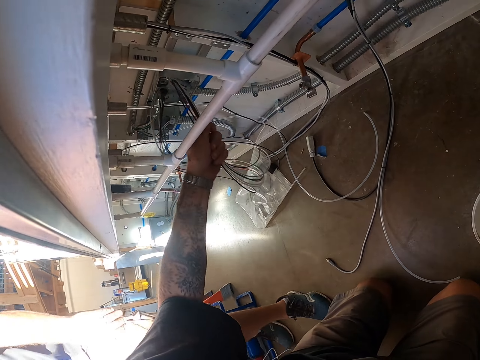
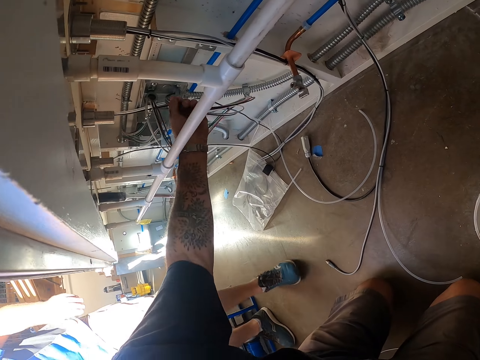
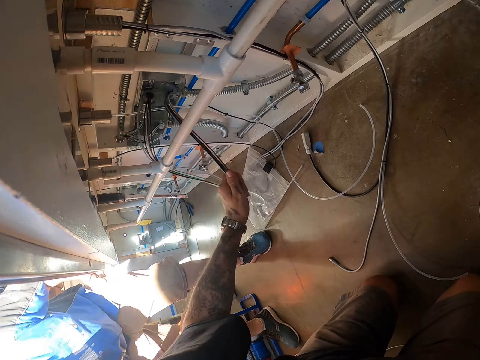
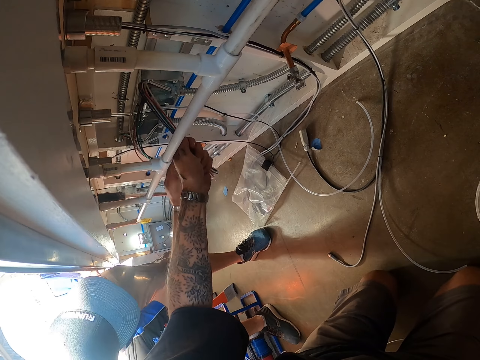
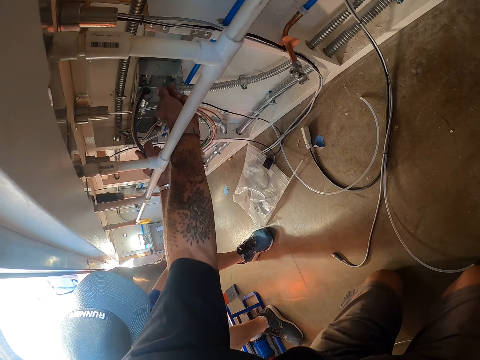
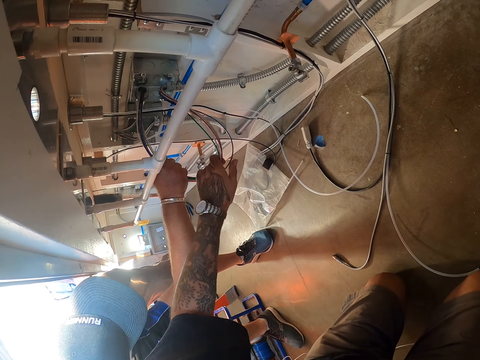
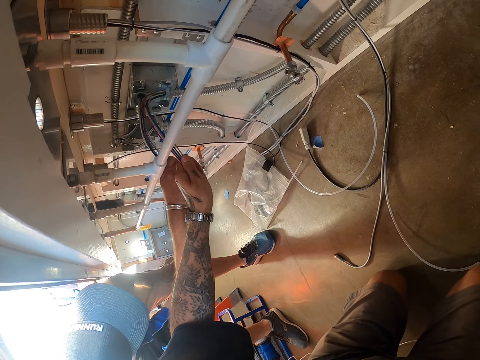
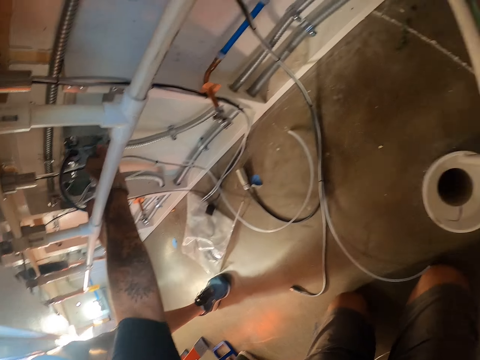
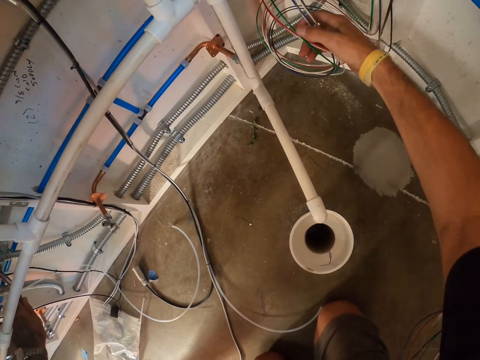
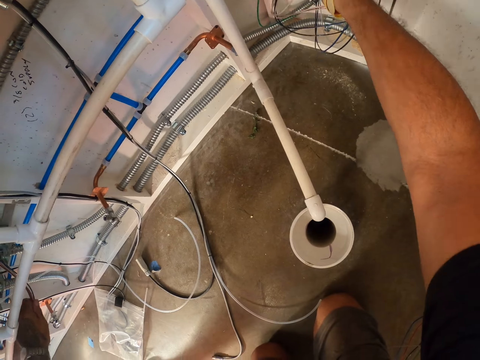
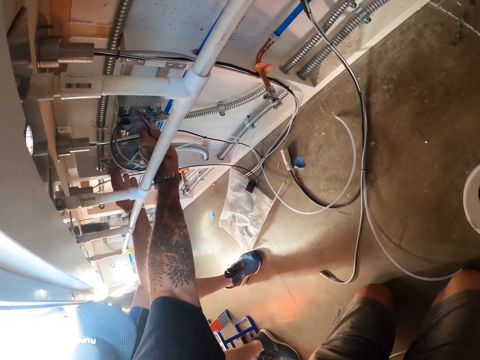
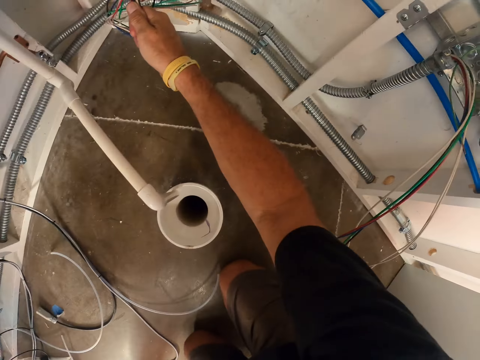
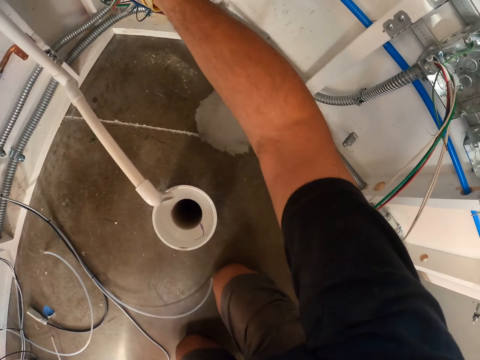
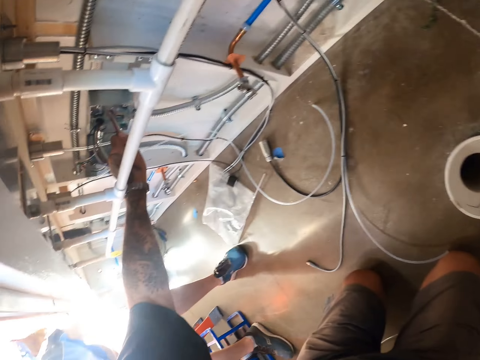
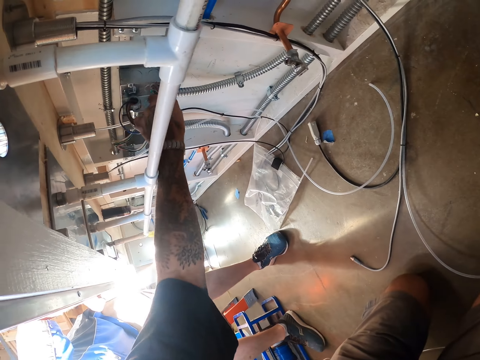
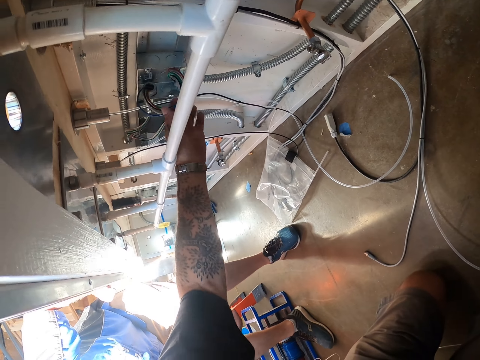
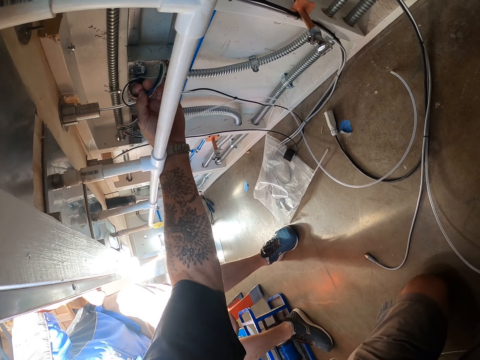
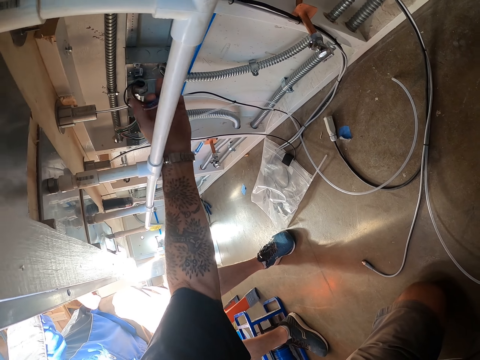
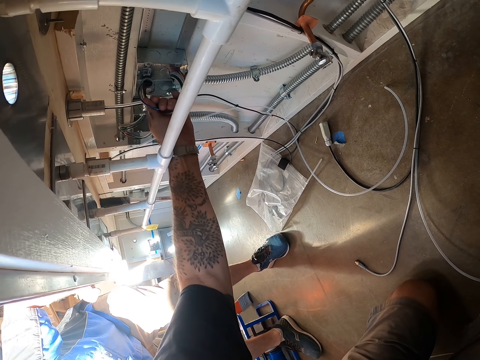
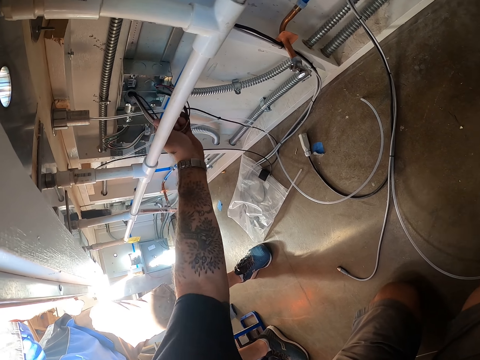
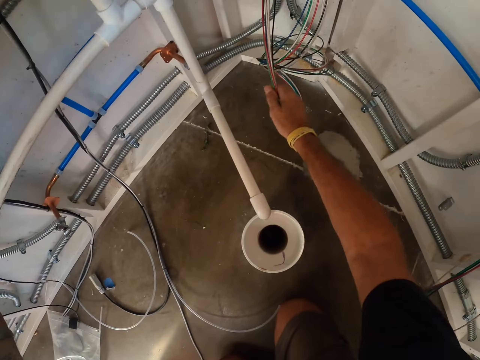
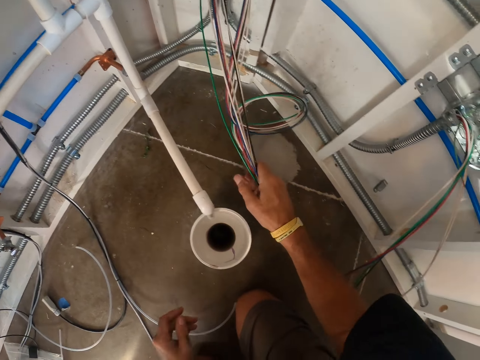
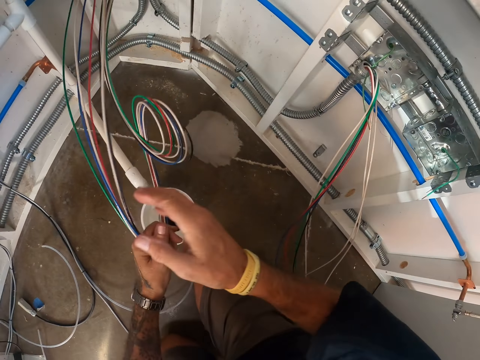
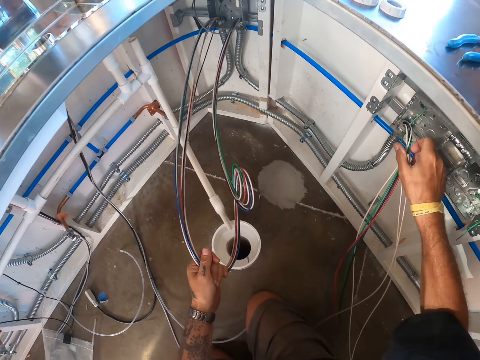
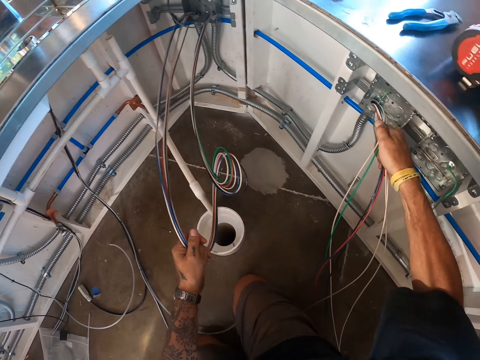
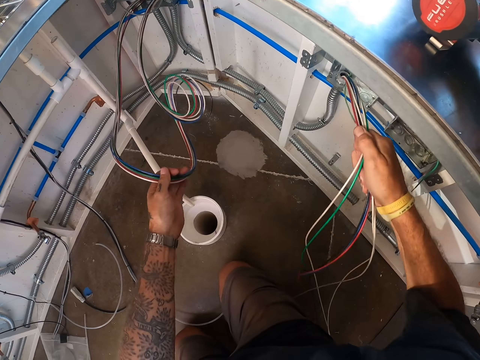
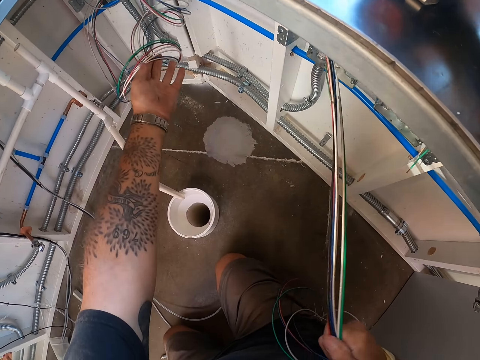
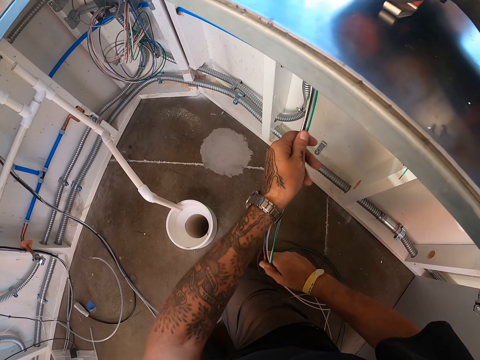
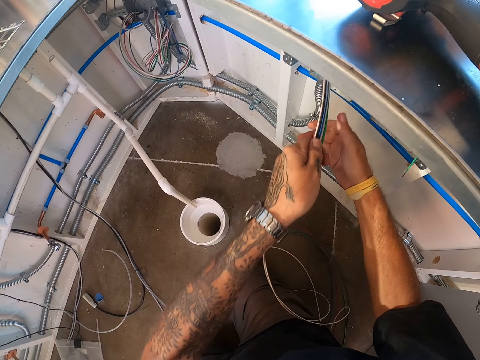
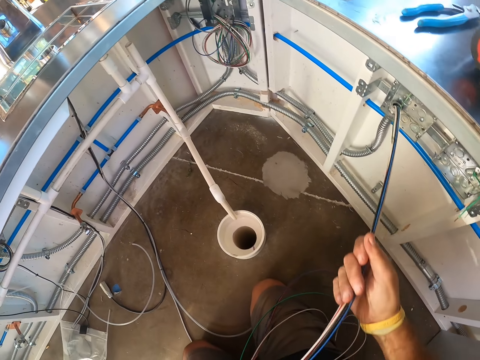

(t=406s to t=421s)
The camera wearer pulls the cables. A man holds the cable. The camera wearer looks around. They pull the cables.

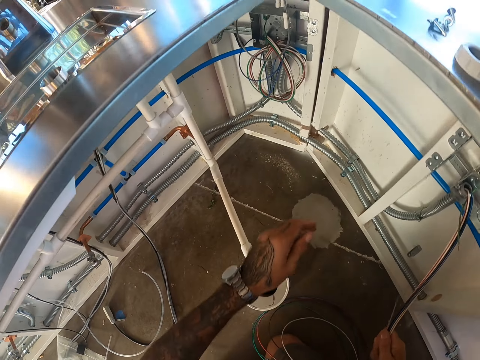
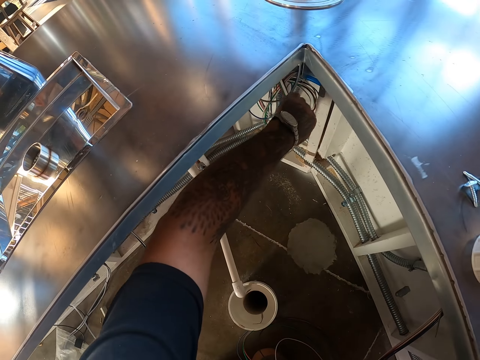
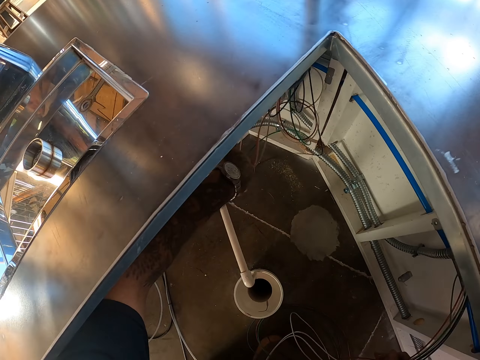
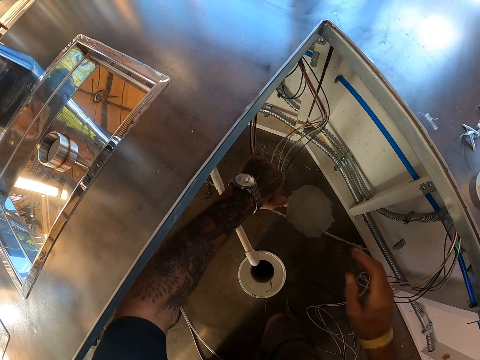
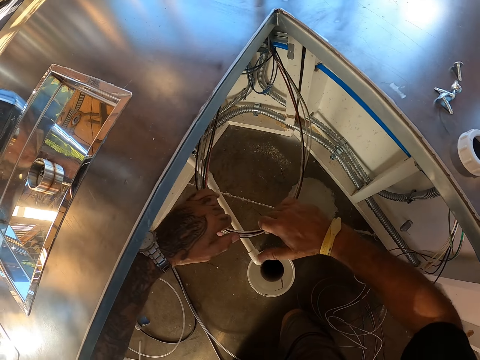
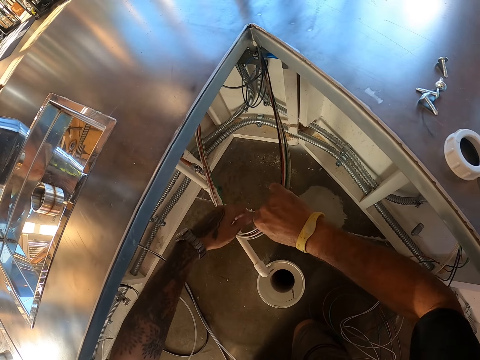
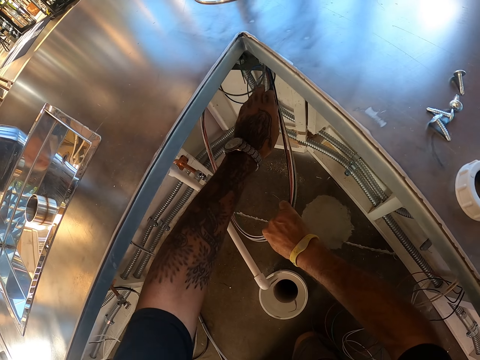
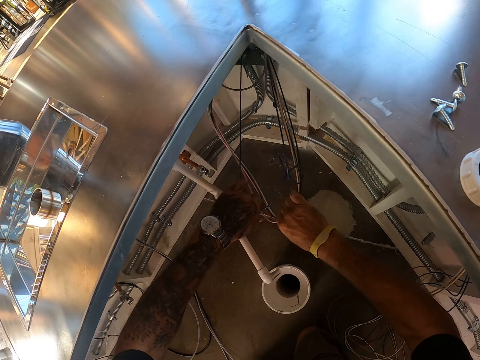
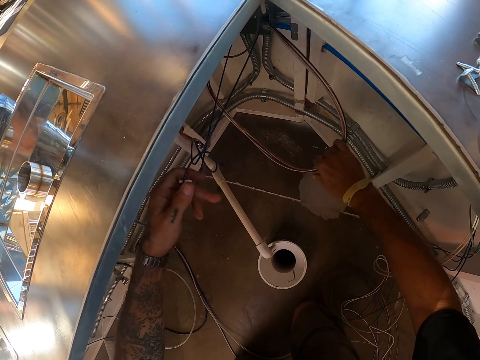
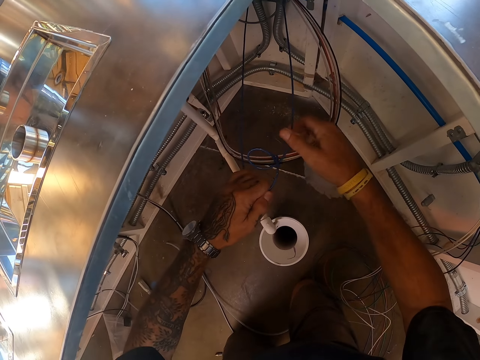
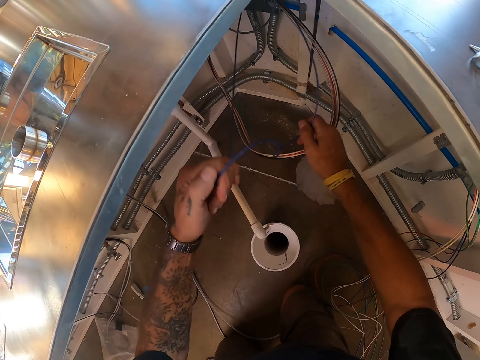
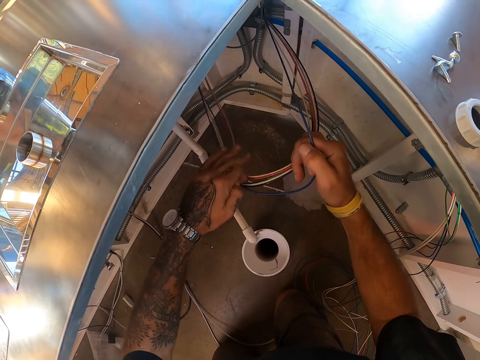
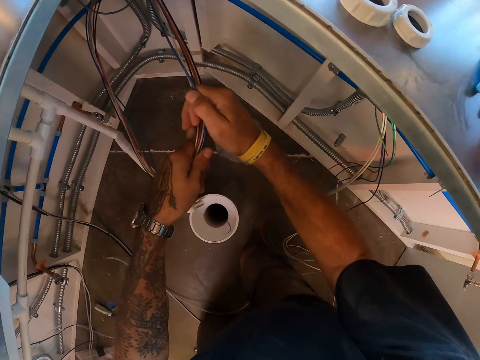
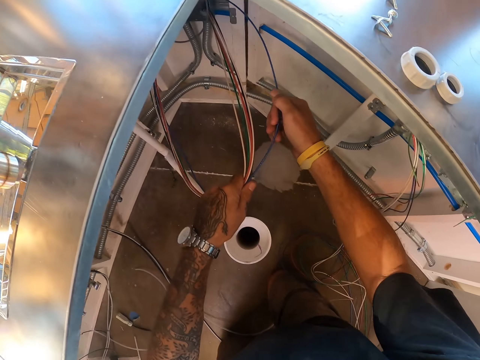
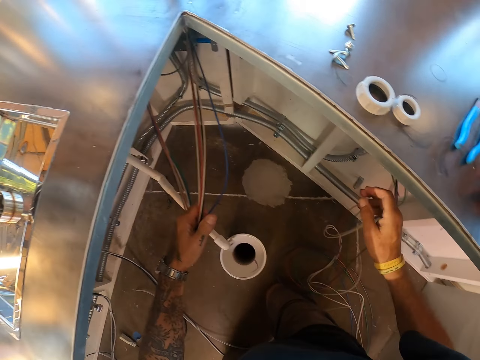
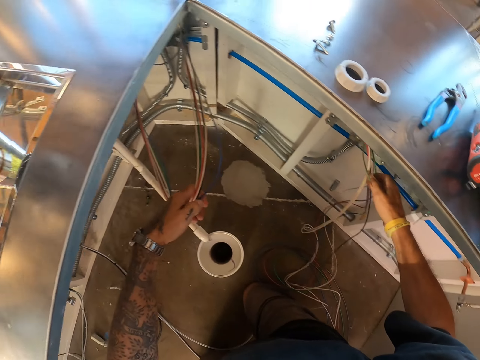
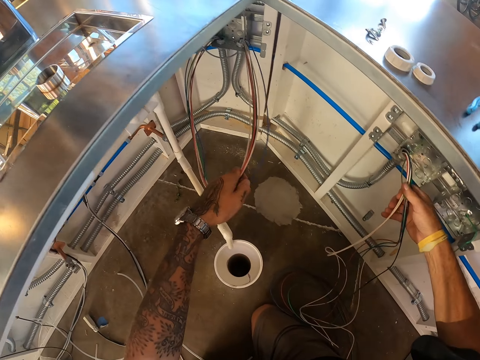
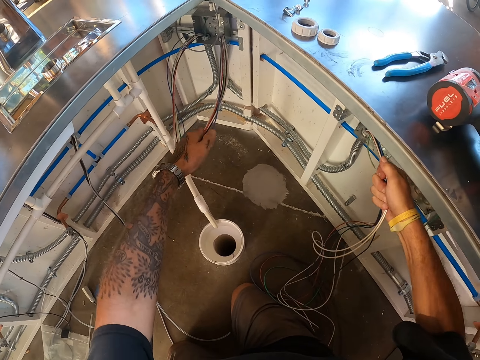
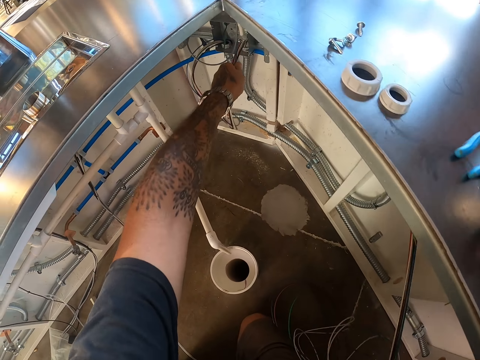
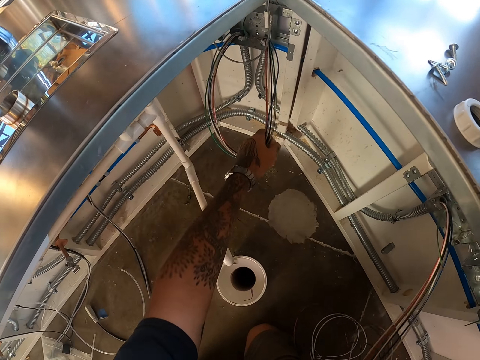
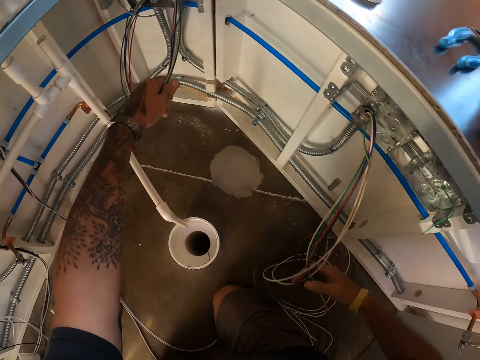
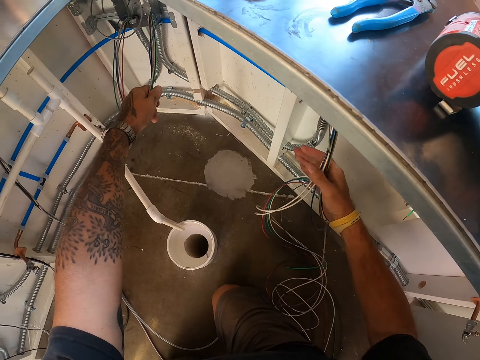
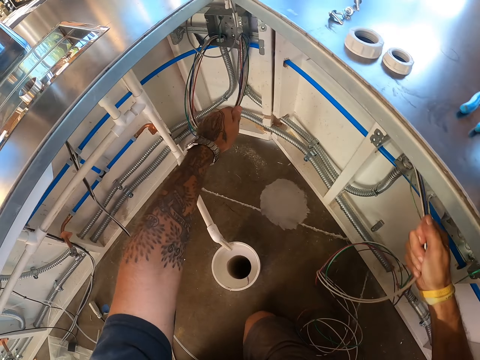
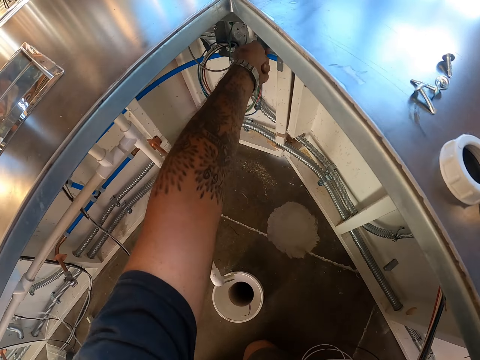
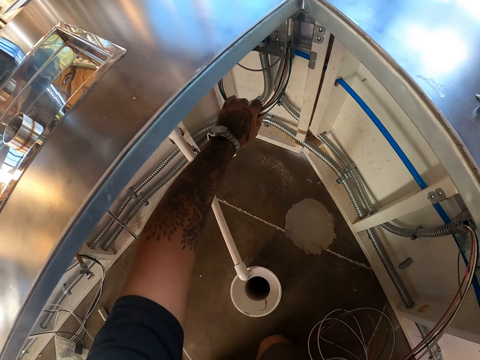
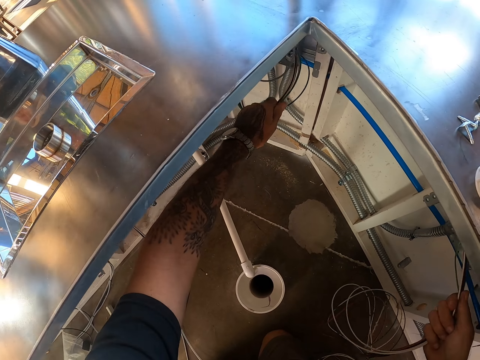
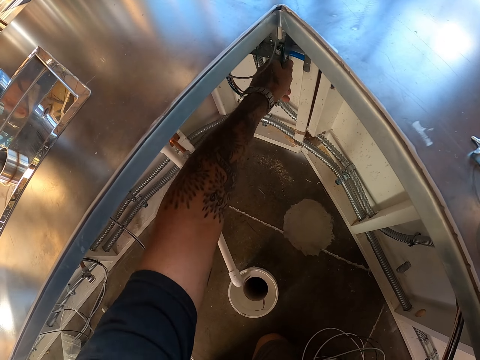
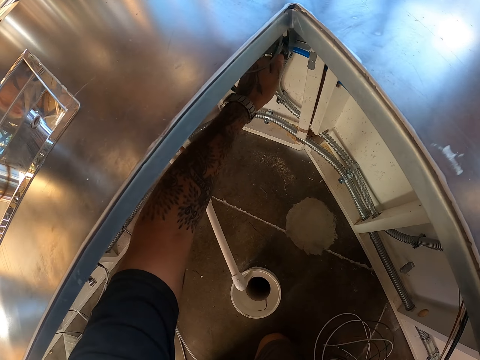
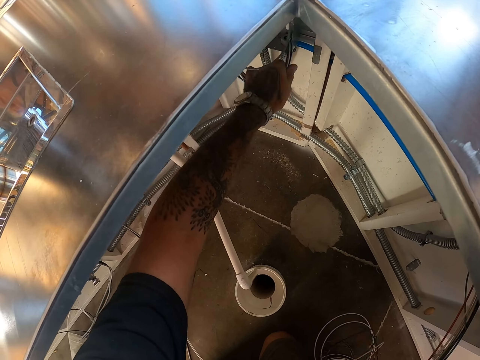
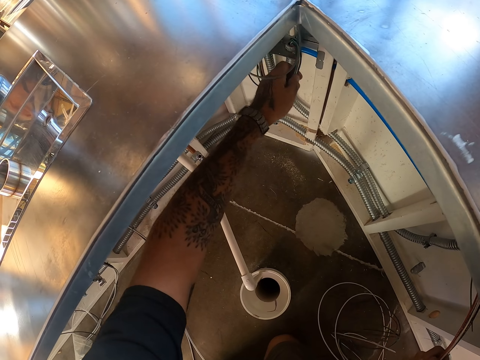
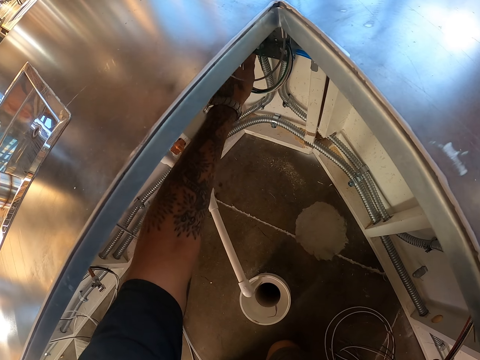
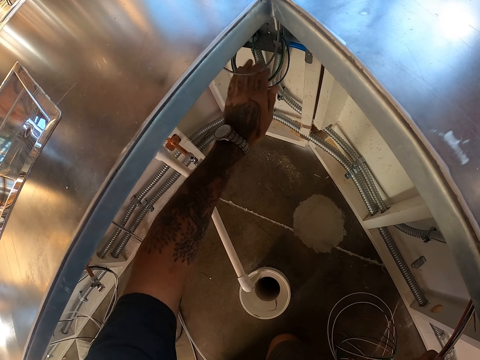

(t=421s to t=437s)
The camera wearer unwinds the cables. They straighten the cables. They pull the cables.
